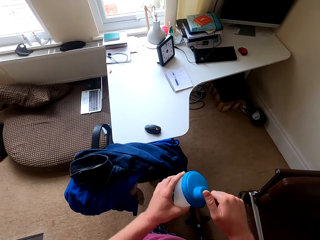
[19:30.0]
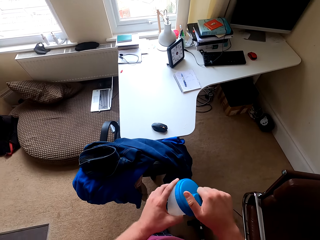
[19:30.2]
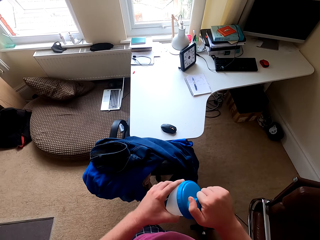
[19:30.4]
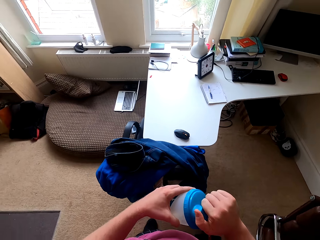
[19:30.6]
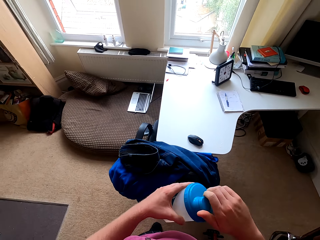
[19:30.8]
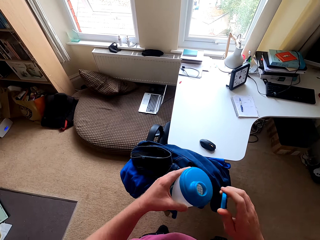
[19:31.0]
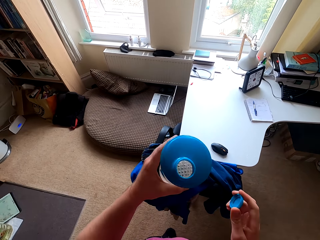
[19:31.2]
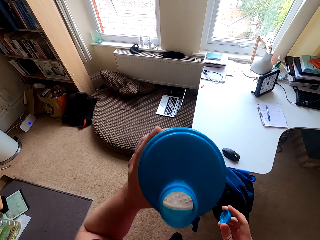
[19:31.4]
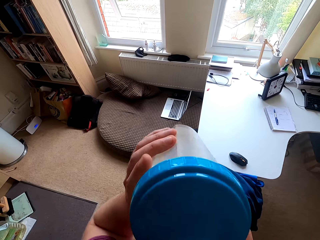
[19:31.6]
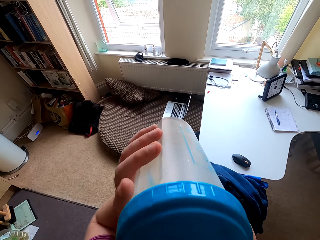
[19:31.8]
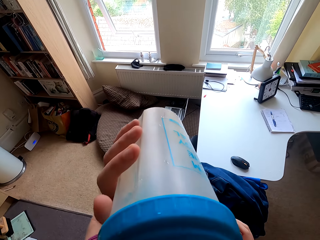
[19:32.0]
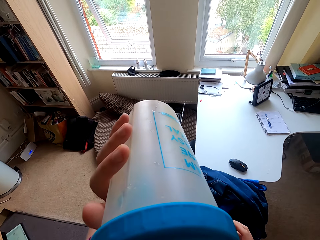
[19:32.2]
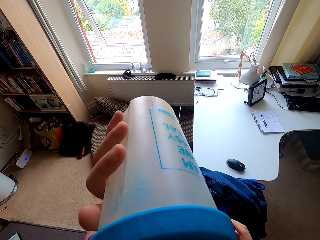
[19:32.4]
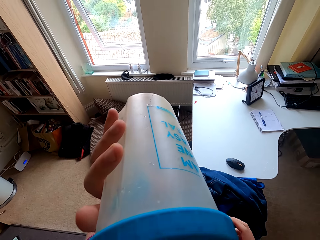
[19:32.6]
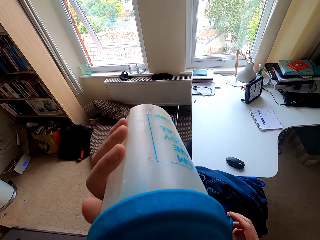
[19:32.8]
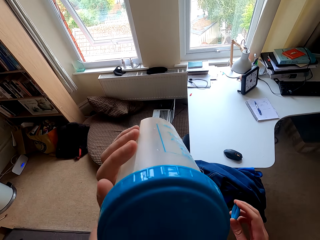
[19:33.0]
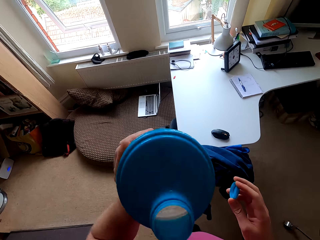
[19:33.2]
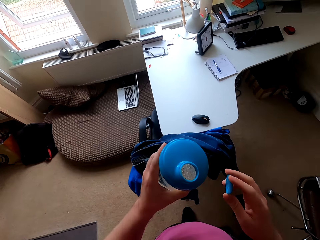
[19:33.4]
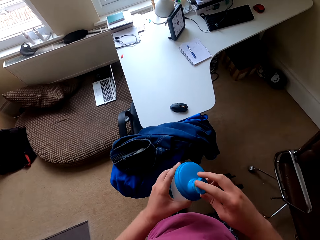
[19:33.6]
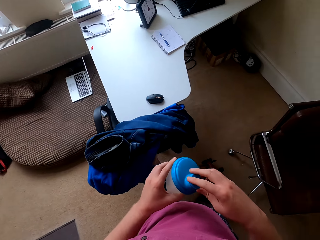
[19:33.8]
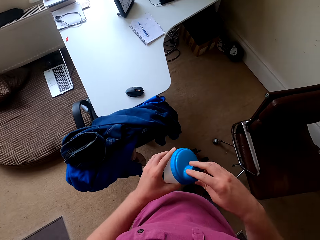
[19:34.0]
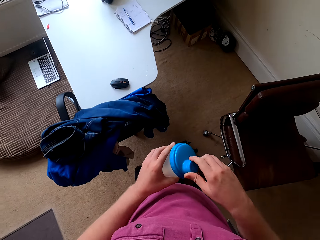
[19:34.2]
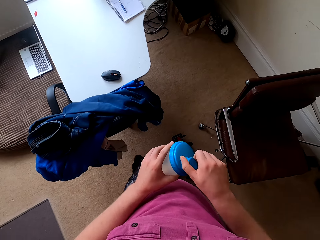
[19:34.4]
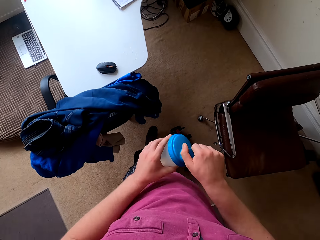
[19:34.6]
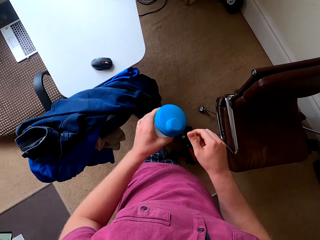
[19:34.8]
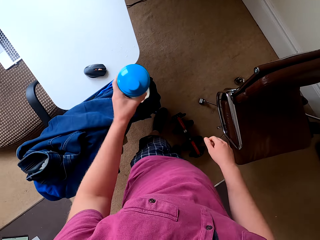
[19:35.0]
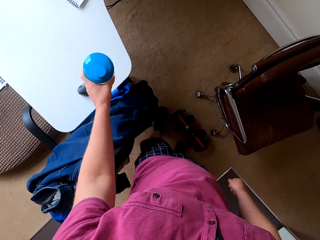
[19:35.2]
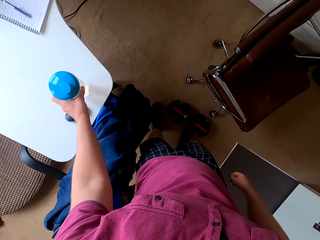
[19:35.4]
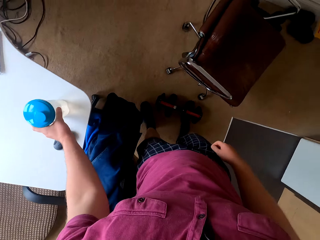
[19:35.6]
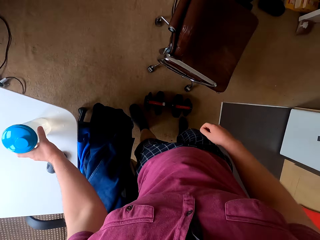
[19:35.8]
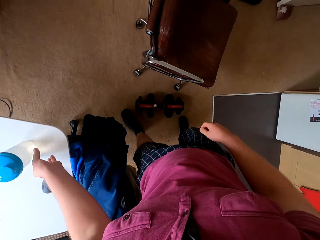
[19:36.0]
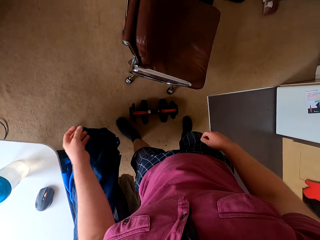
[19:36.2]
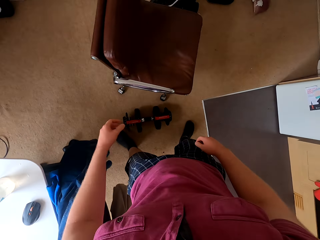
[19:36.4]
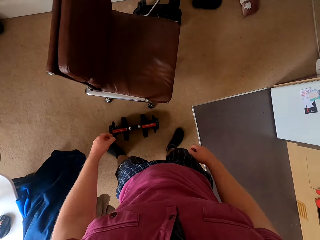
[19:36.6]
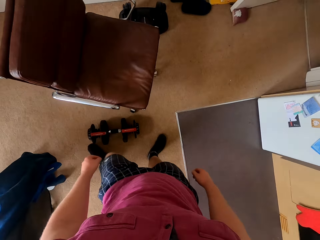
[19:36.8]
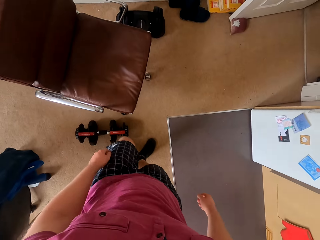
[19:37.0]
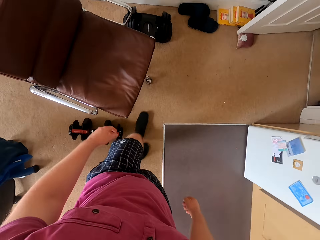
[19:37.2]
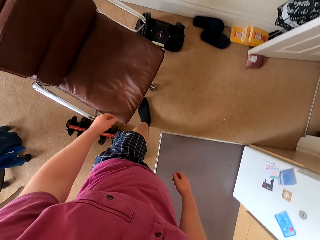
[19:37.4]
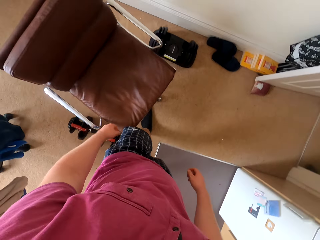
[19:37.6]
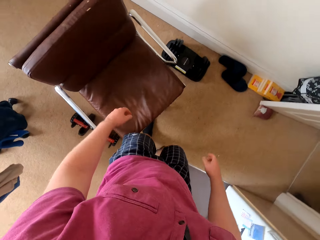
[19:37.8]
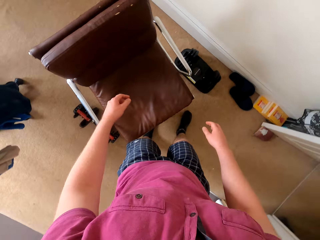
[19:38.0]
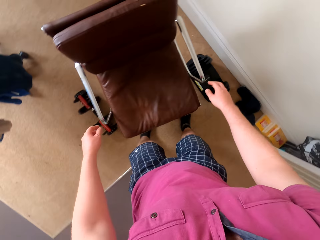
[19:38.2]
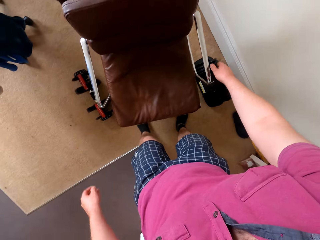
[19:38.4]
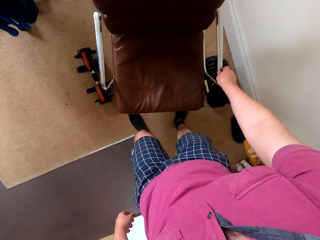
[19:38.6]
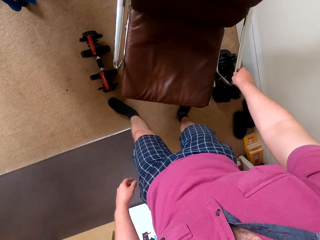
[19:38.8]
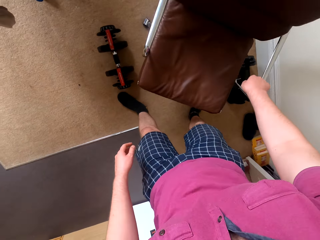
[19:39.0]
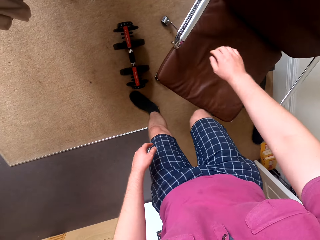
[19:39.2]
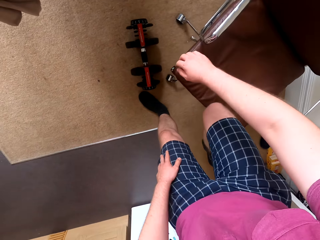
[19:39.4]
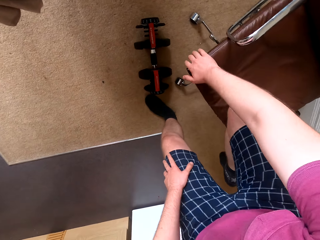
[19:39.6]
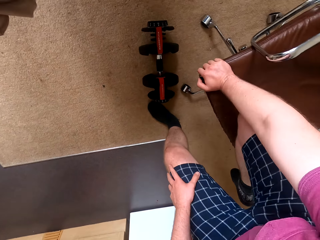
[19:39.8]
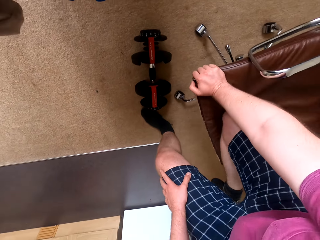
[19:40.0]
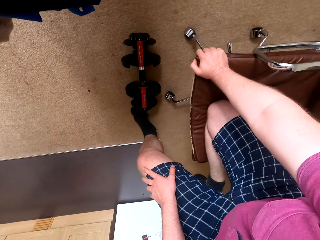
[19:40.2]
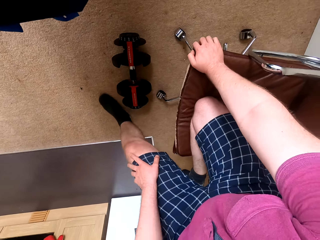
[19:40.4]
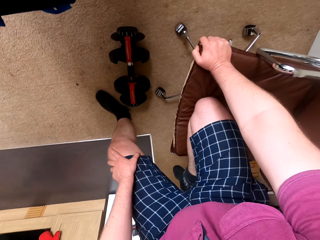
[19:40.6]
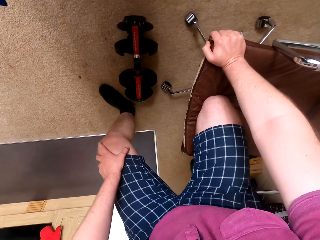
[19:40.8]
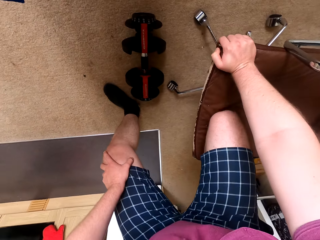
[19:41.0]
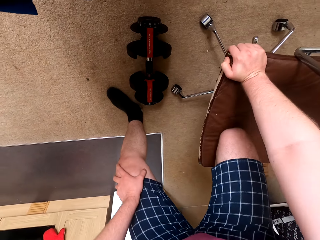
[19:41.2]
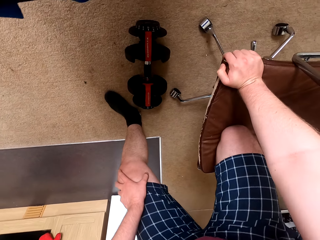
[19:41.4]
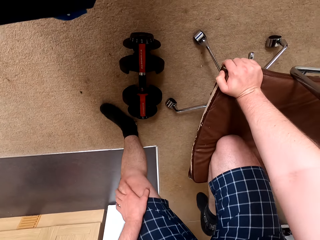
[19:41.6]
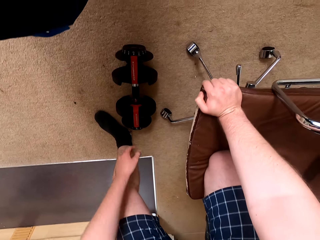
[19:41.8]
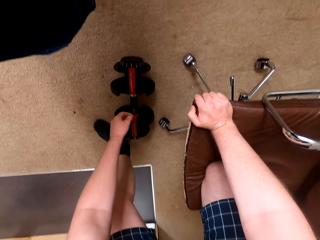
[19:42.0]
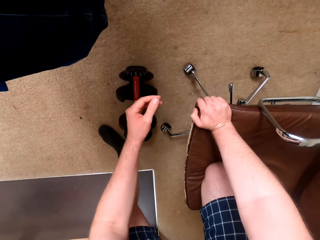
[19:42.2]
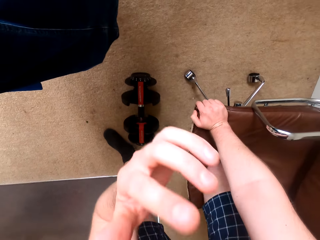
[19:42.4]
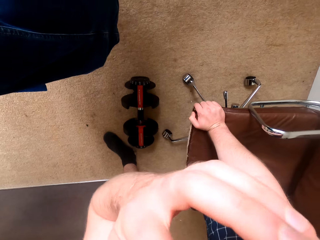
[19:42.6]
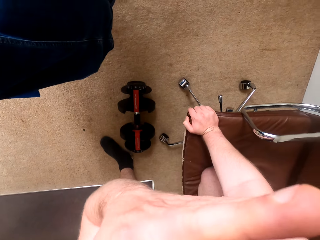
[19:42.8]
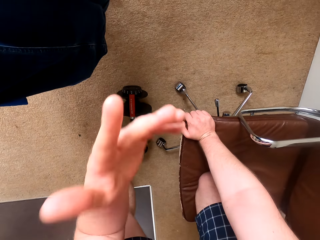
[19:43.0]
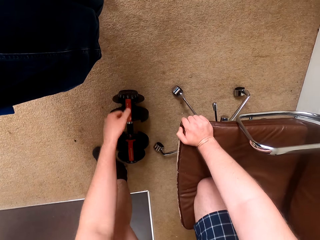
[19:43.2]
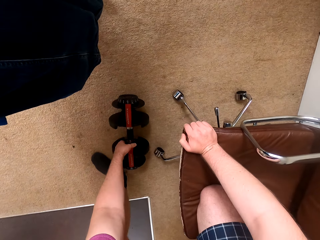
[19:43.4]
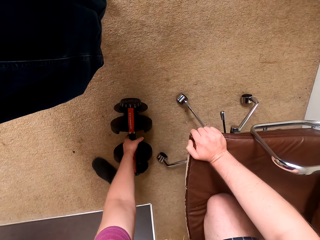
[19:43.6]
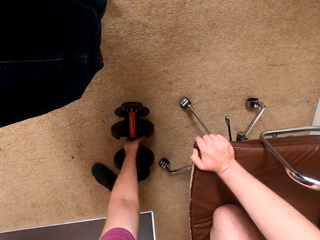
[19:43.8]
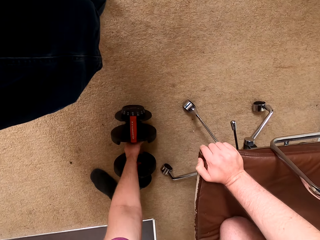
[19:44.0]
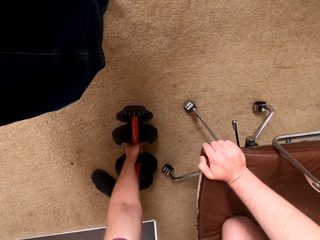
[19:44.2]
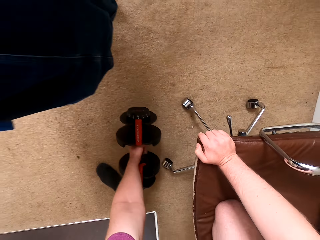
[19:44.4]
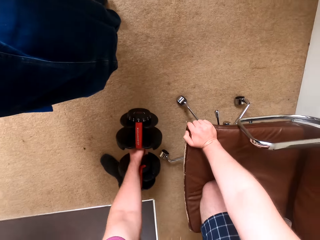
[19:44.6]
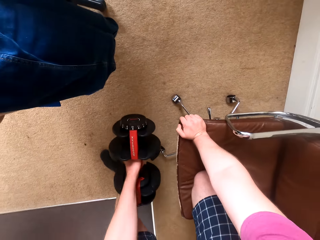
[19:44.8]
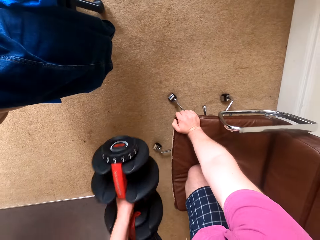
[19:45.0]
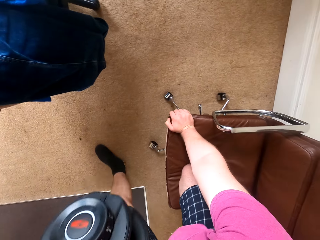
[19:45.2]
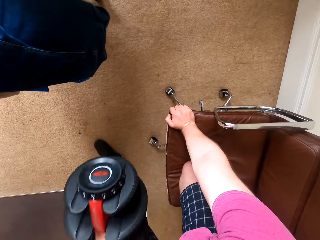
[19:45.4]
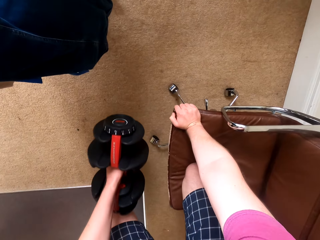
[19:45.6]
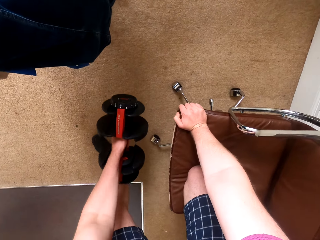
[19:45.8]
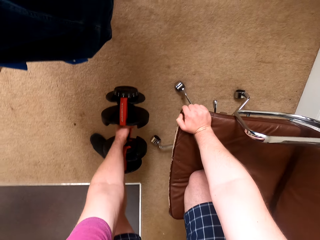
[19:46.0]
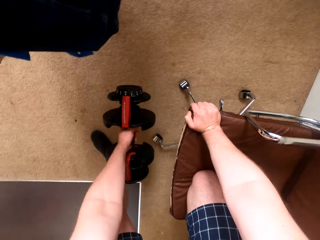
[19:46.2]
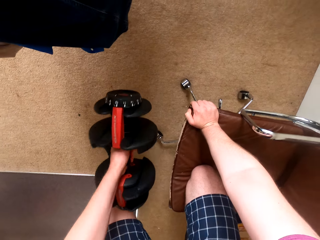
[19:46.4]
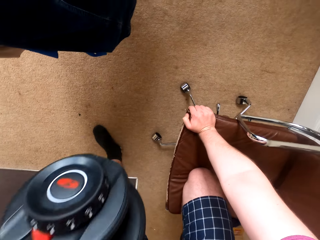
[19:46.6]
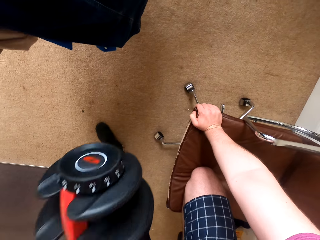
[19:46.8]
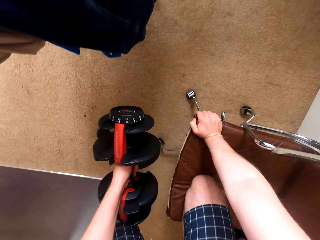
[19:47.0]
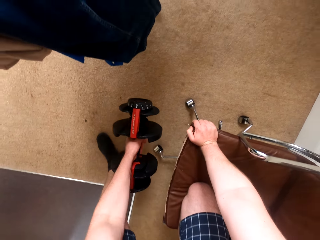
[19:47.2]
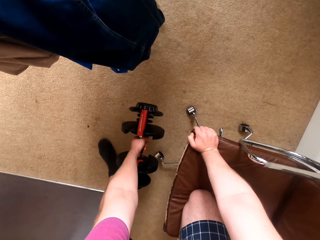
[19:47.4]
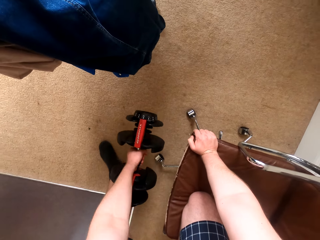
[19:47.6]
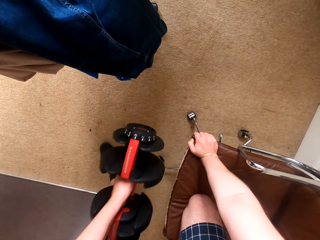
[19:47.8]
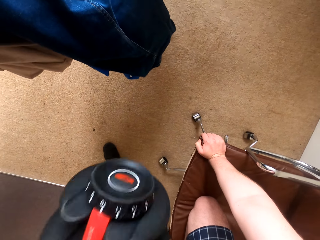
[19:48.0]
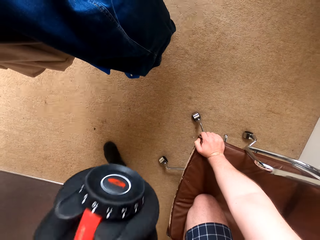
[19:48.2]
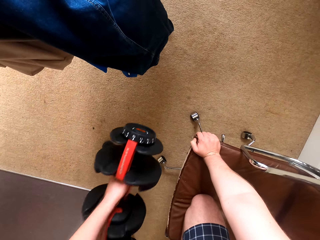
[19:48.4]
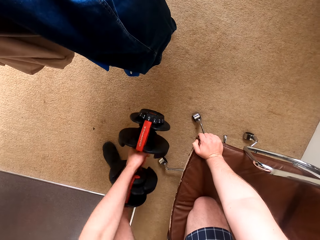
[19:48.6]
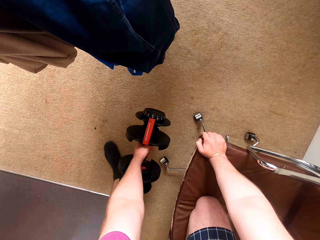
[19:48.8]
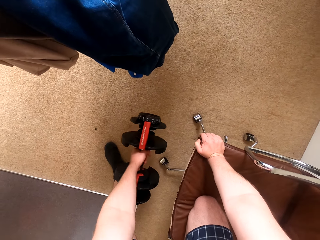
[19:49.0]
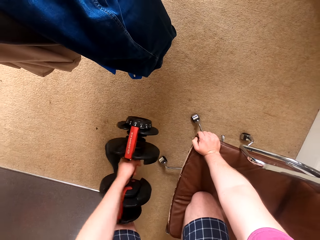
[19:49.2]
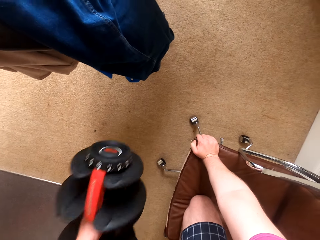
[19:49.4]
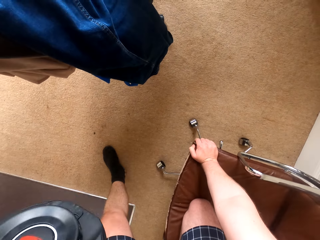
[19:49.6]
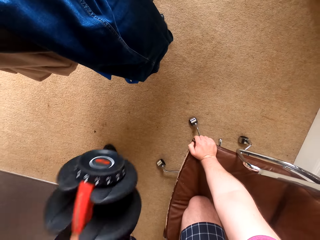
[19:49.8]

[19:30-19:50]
The camera wearer opens the bottle top. He drinks water from the bottle. He closes the water bottle lid. He puts the water bottle on top of the table. He moves around the chair. He touches the chair. He kneels on the chair. He touches his face. He picks up the dumbbell on the floor and lifts the dumbbell from the ground.

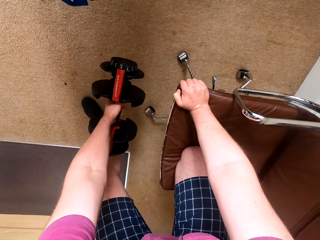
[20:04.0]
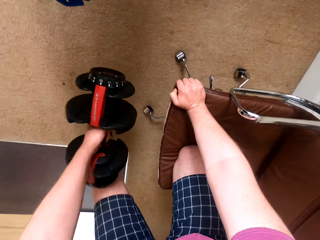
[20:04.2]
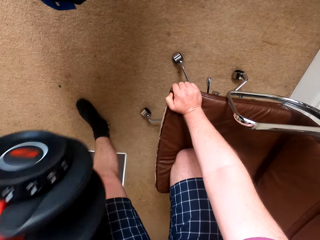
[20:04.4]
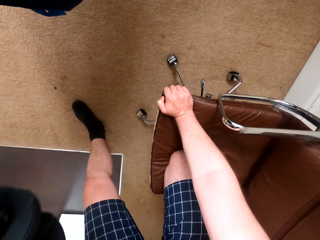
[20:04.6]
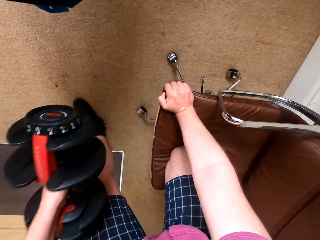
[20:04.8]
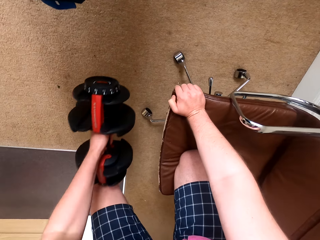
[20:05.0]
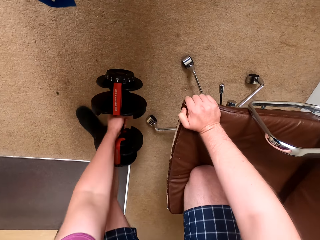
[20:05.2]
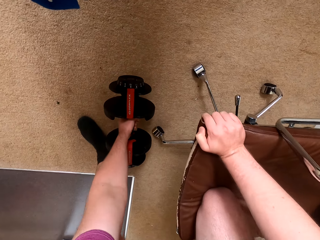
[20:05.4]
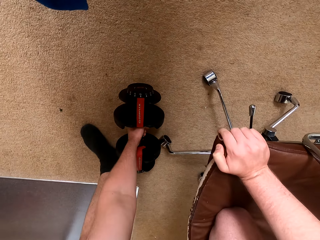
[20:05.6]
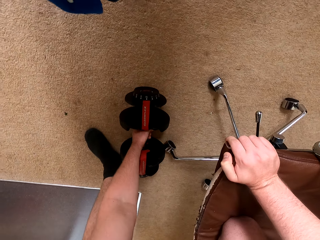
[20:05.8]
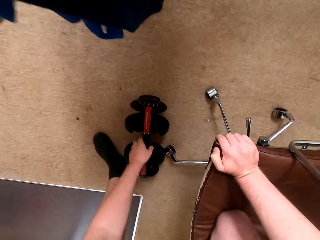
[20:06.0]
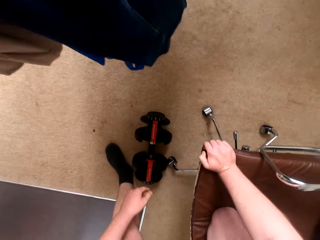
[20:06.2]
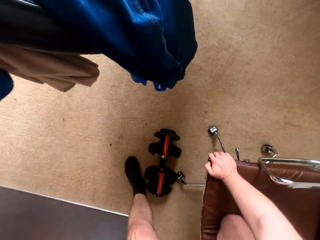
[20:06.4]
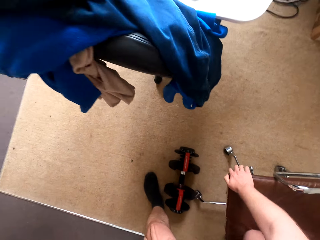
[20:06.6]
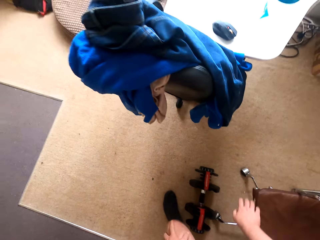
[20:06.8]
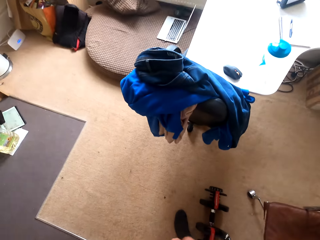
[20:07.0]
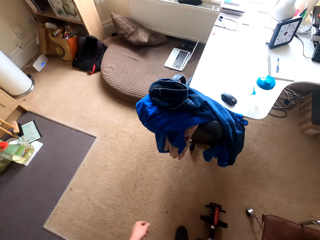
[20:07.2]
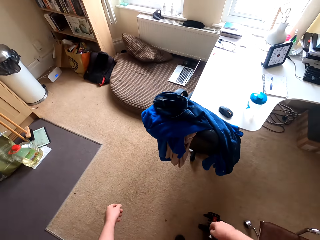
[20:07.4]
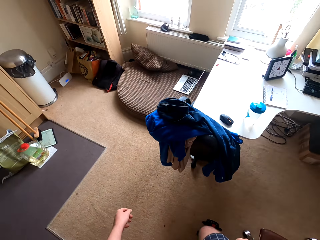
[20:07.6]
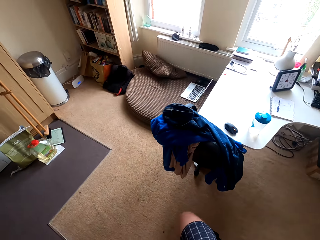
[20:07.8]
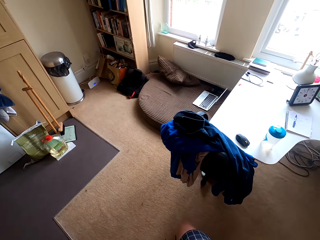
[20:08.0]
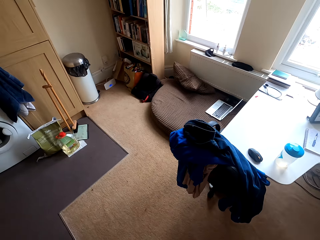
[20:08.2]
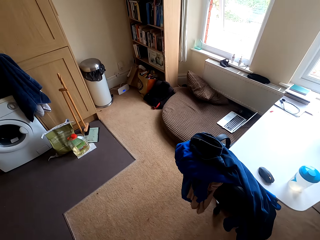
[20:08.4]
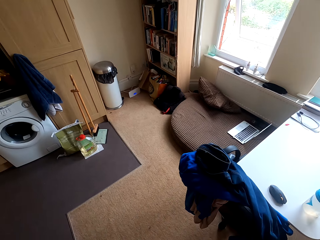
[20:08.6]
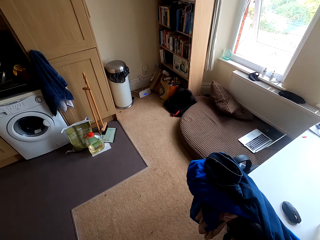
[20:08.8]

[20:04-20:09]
The camera wearer puts the dumbbells on the floor. They move around the chair.
